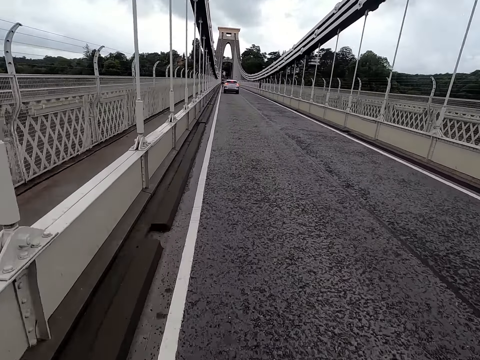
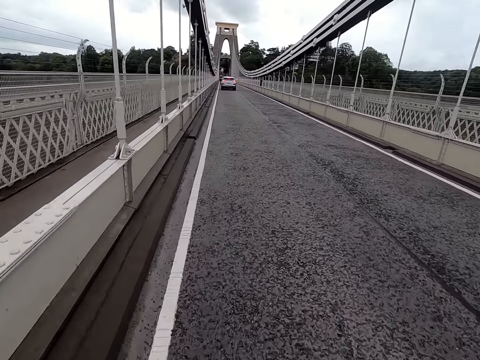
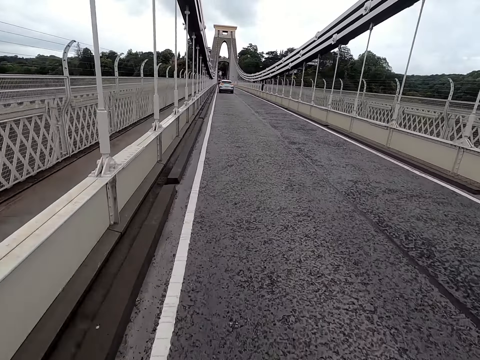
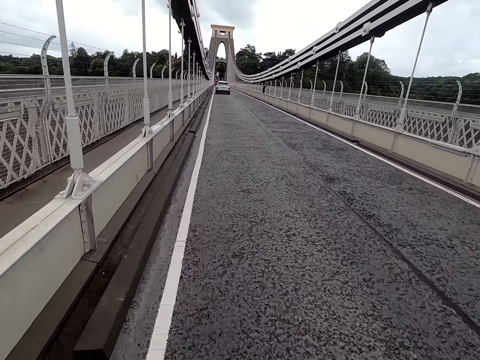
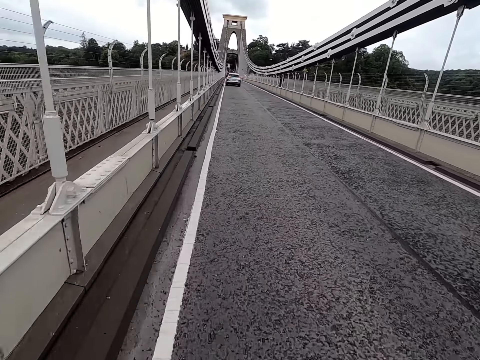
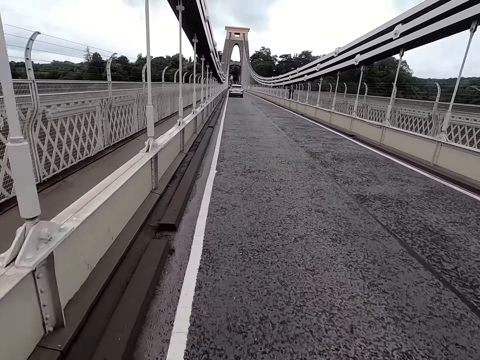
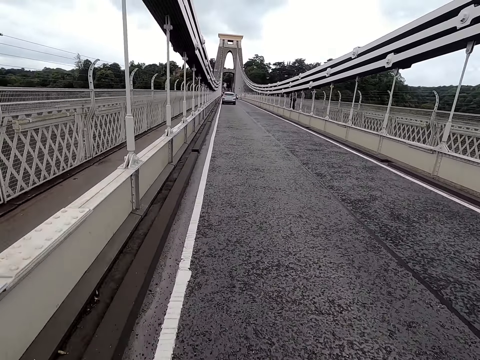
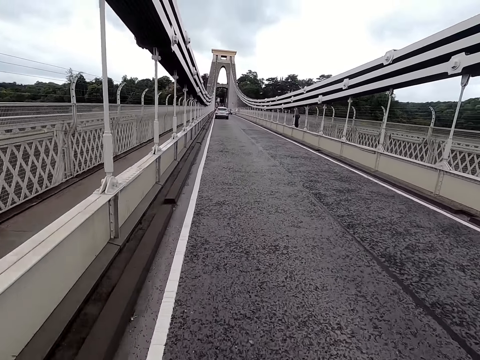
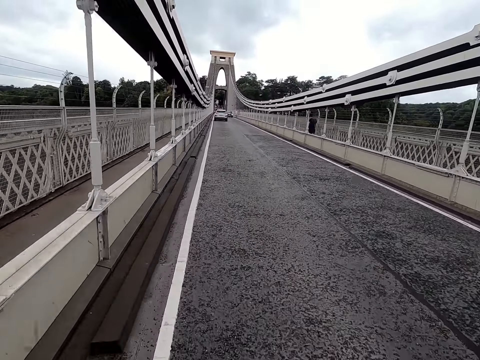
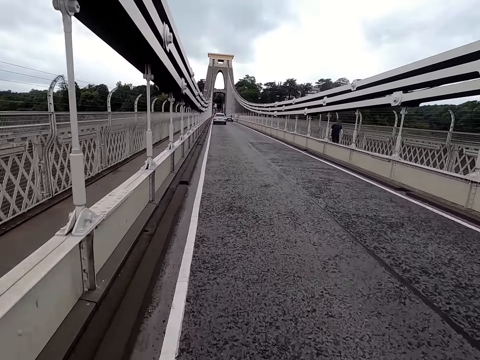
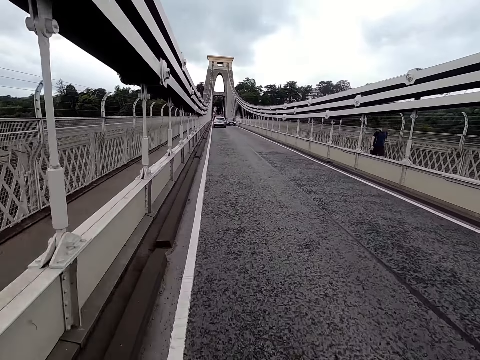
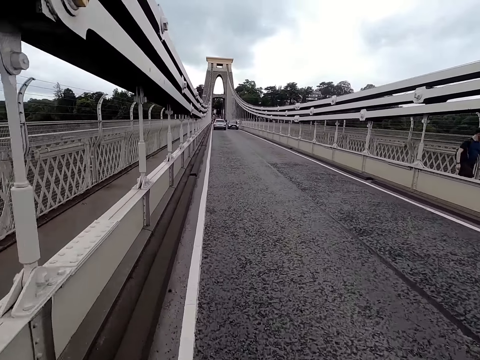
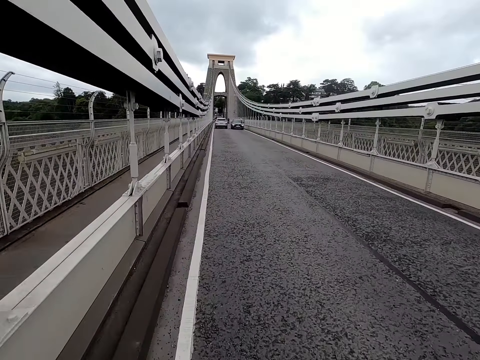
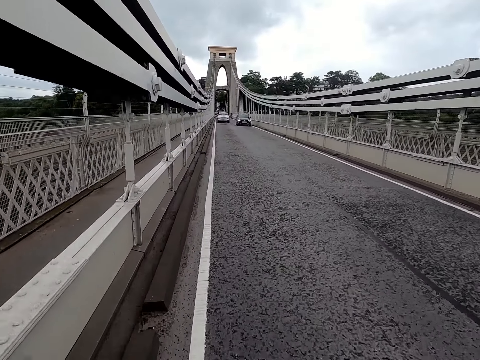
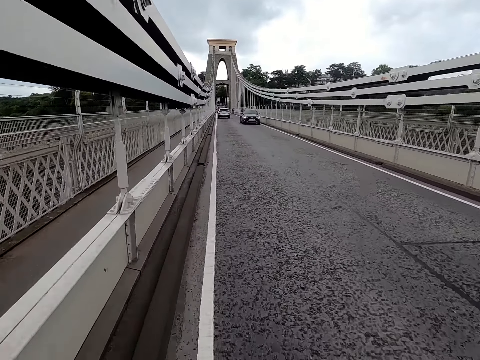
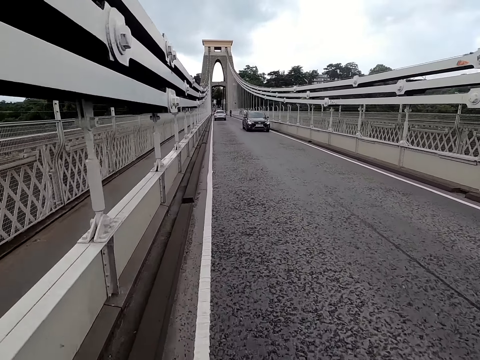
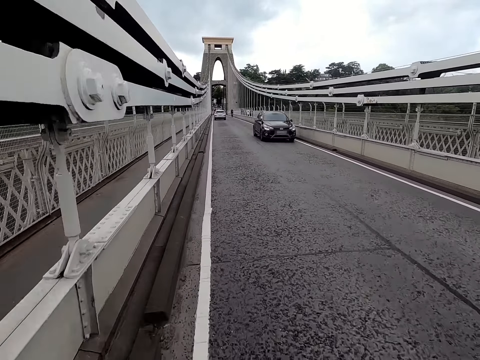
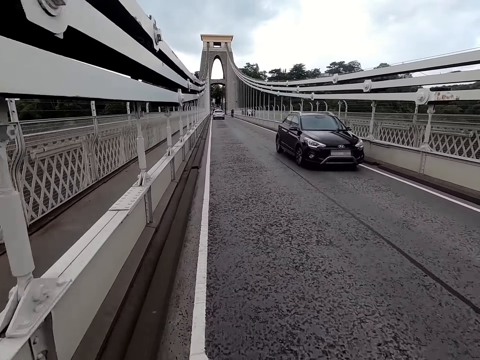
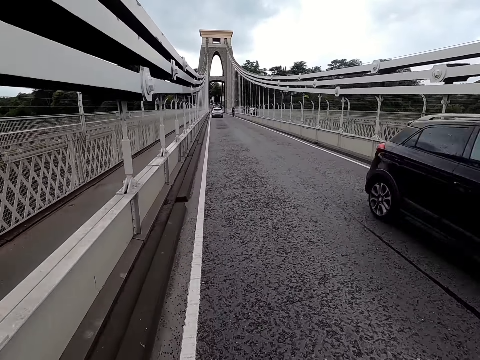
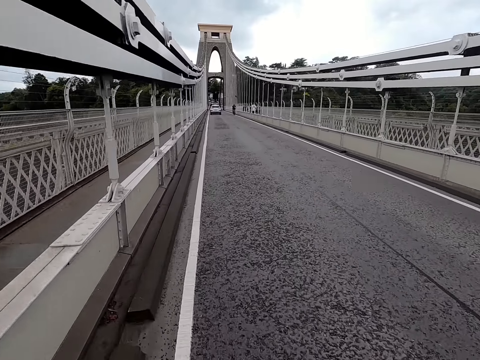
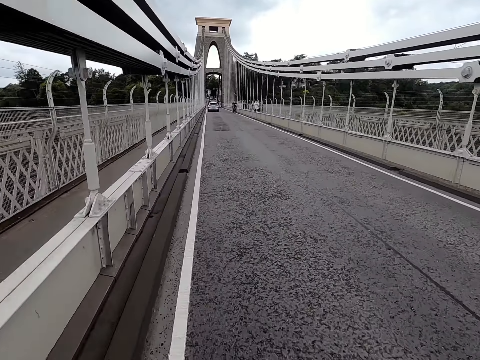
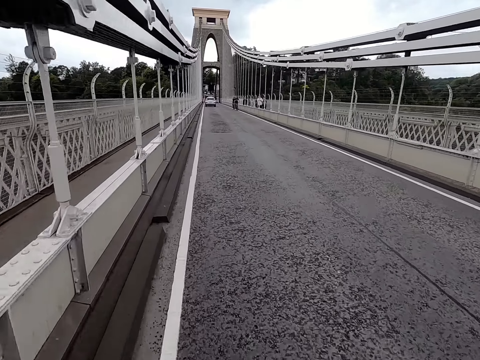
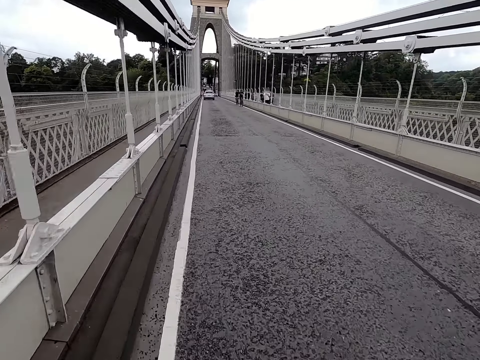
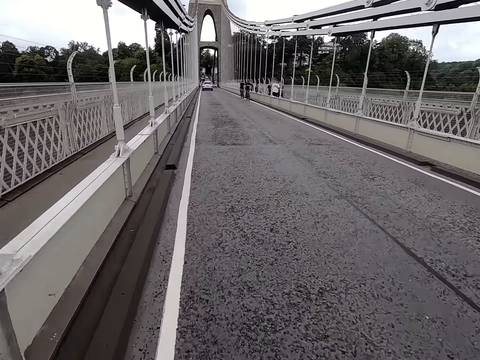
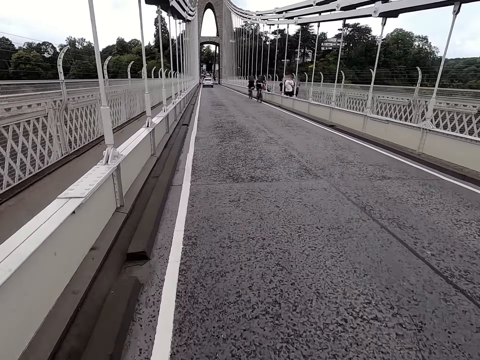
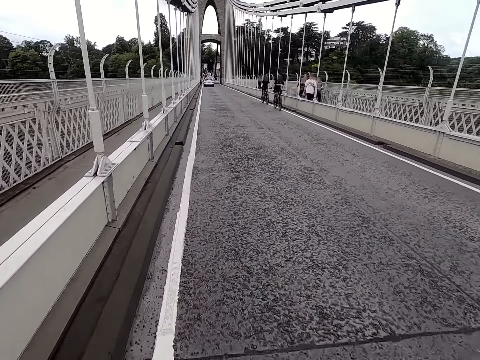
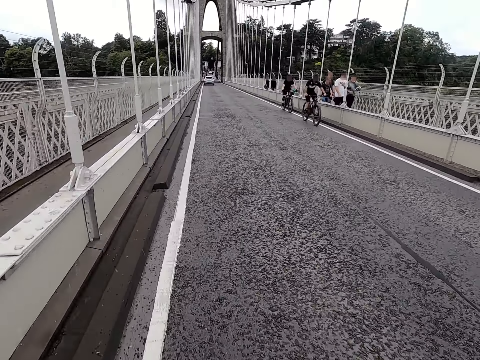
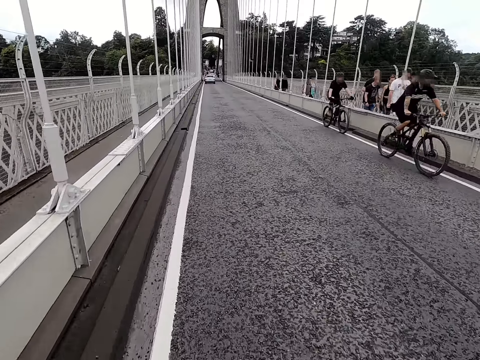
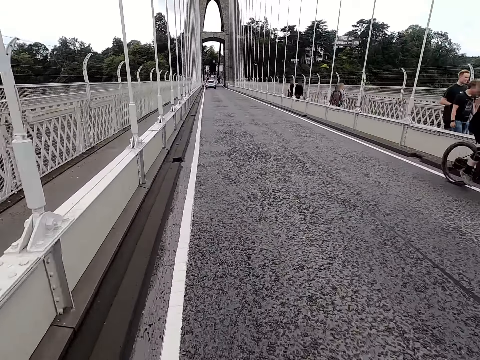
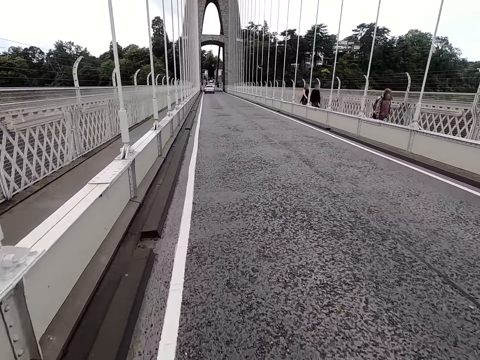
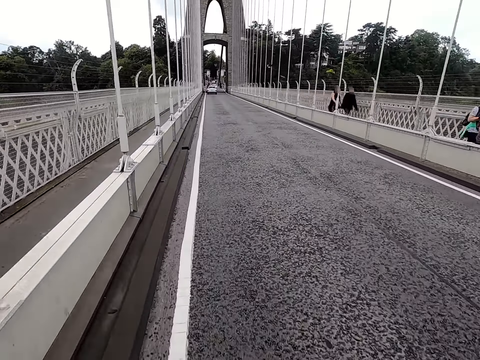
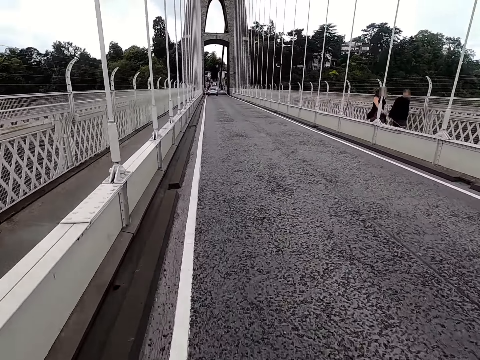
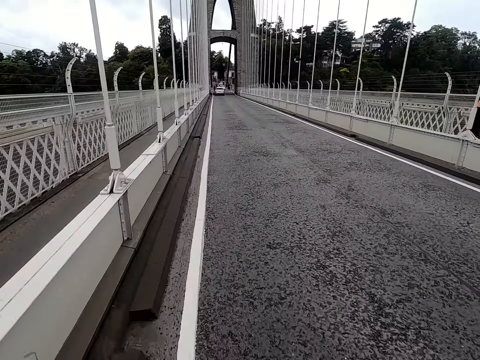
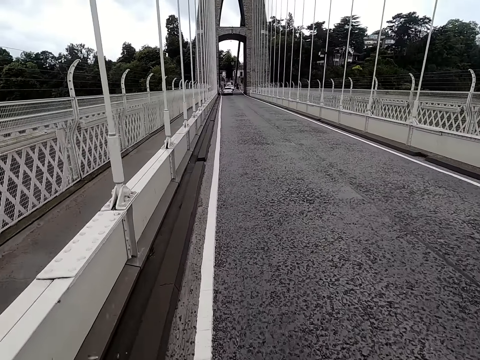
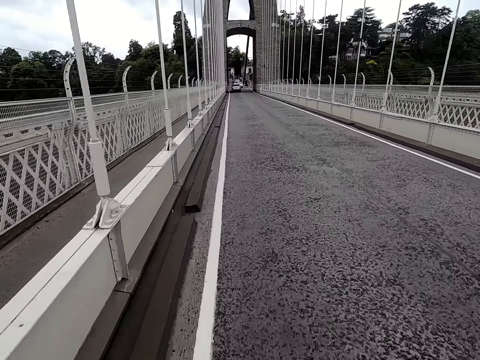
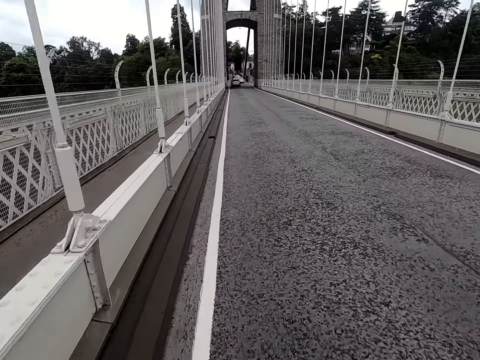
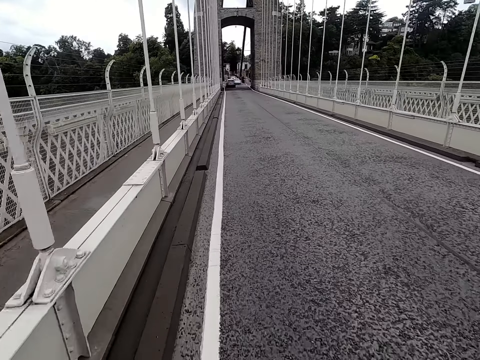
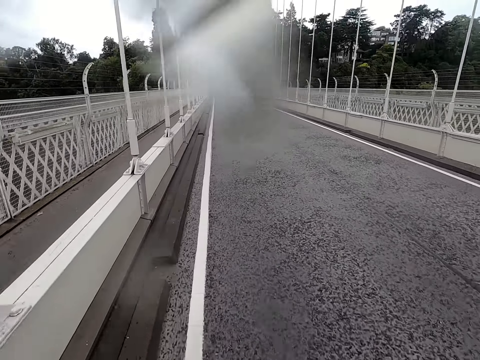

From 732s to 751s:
A man walks past the camera wearer. The camera wearer rides a bicycle past a car. Another man rides a bicycle past the camera wearer. Another man rides a bicycle past the camera wearer. The camera wearer rides the bicycle on a road.

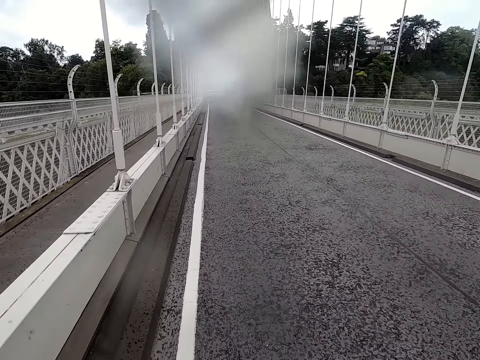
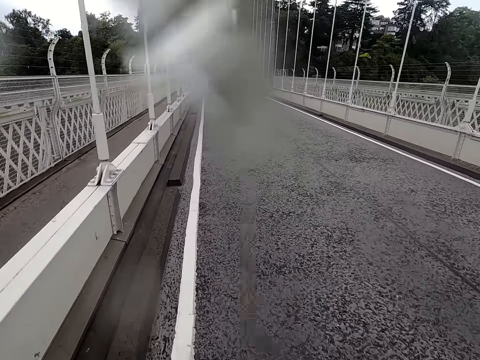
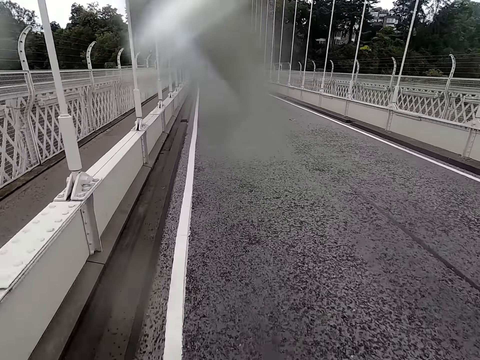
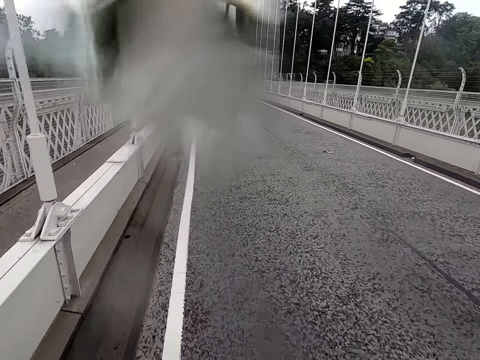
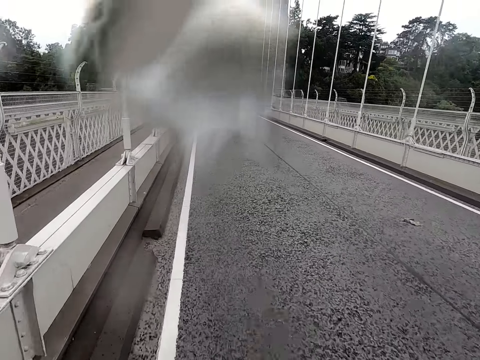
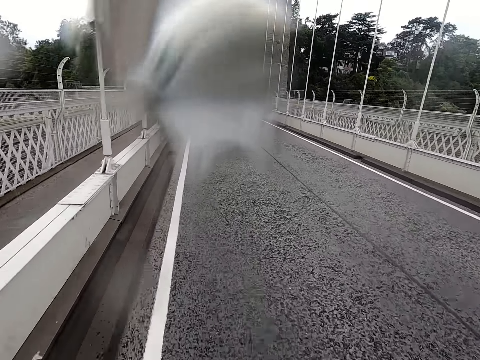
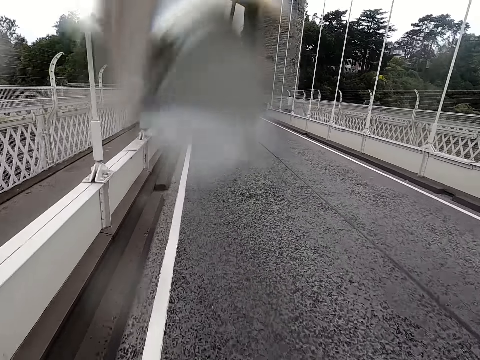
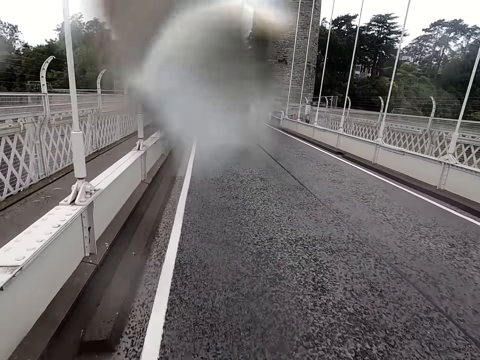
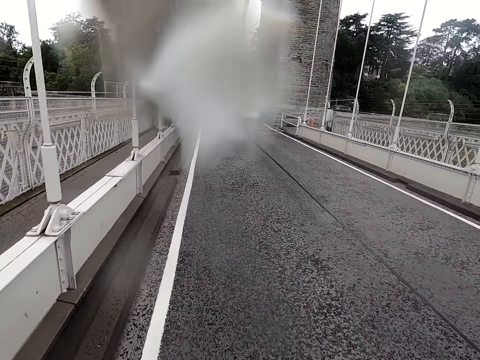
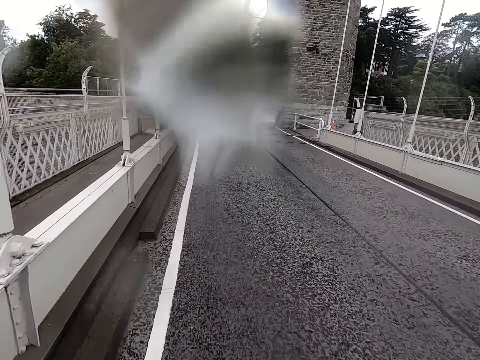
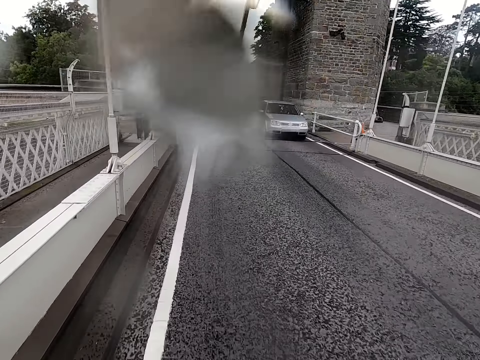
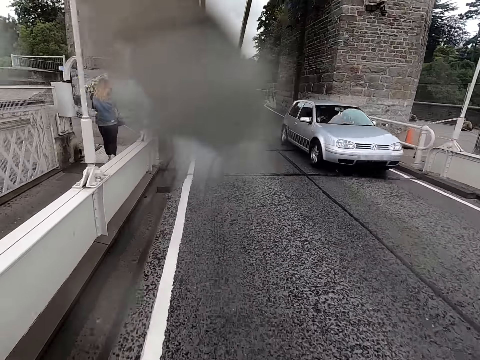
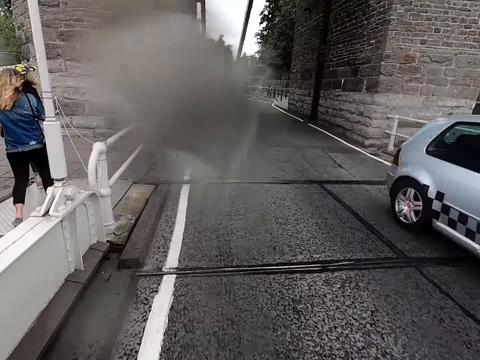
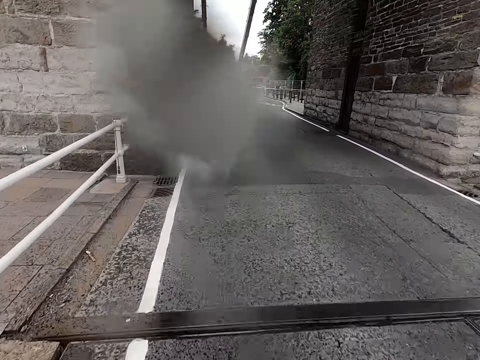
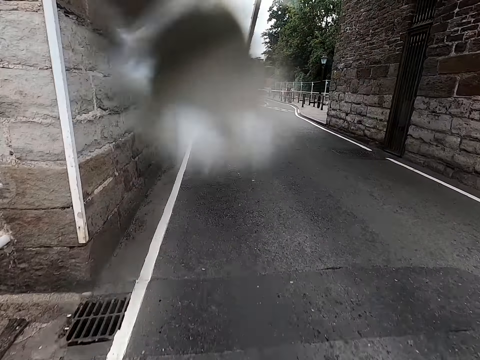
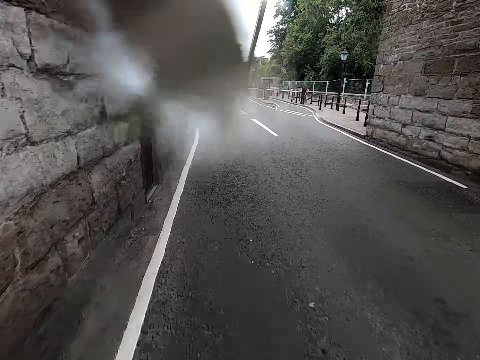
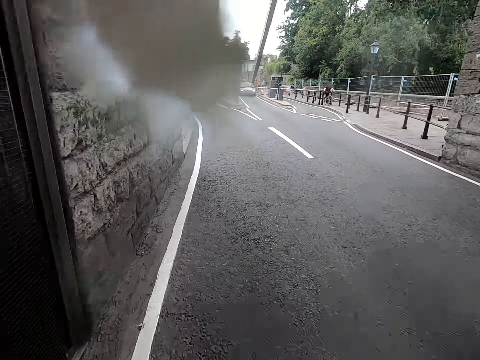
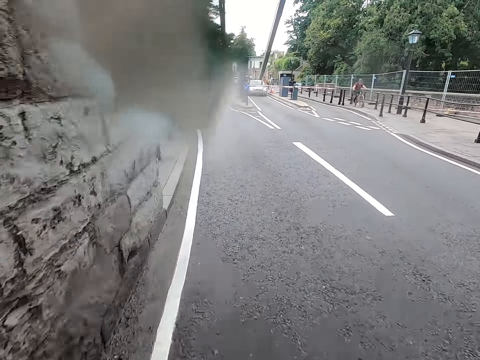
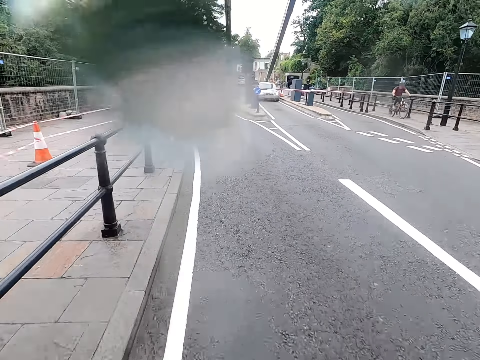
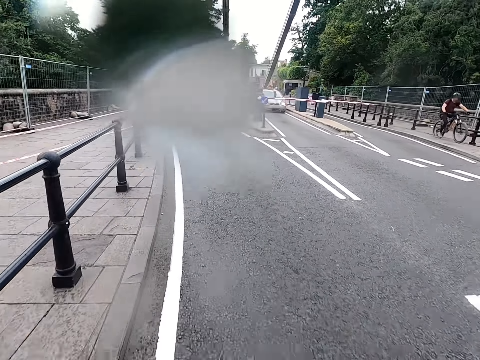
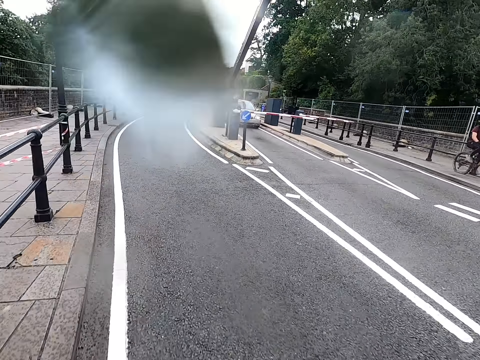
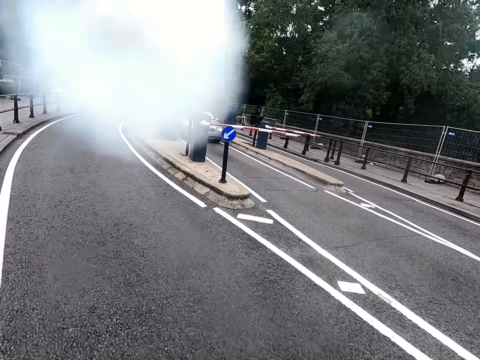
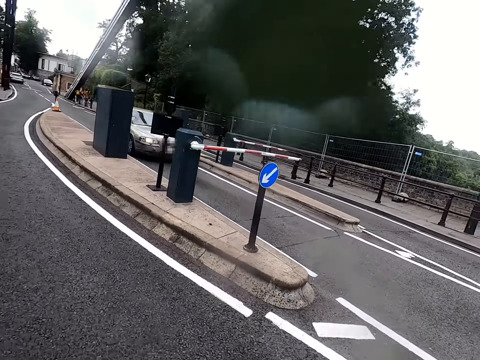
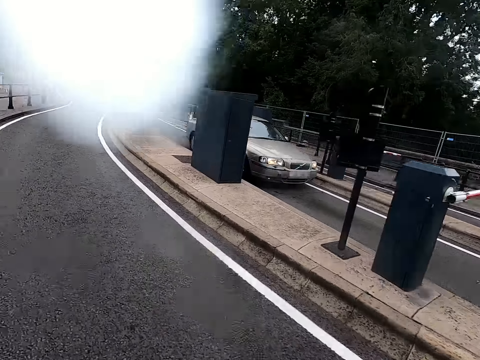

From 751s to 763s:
The camera wearer rides a bicycle past a car. They ride the bicycle on a road.
